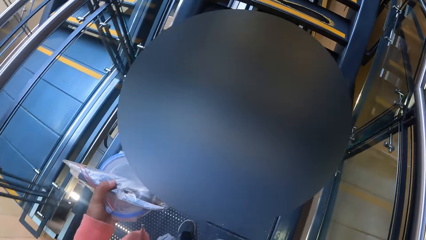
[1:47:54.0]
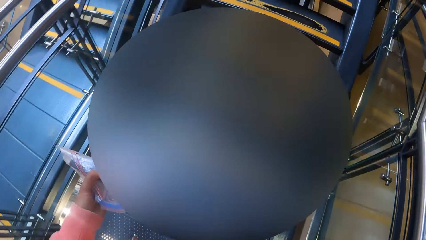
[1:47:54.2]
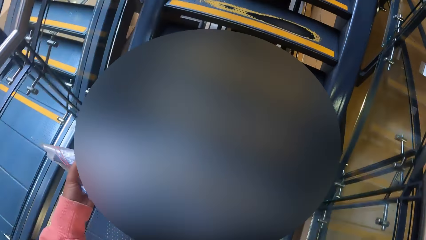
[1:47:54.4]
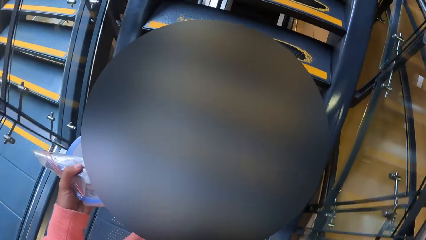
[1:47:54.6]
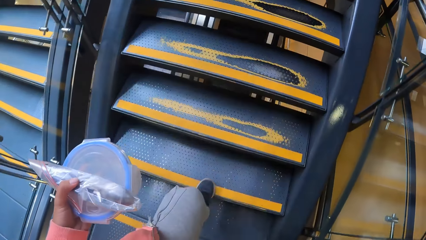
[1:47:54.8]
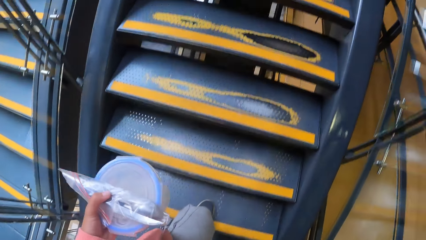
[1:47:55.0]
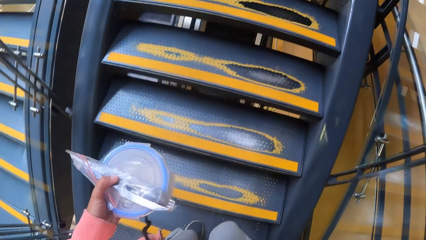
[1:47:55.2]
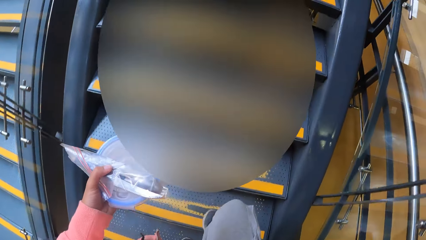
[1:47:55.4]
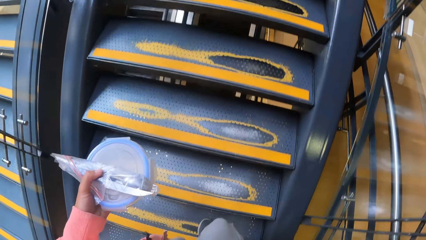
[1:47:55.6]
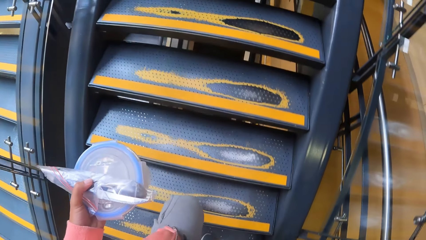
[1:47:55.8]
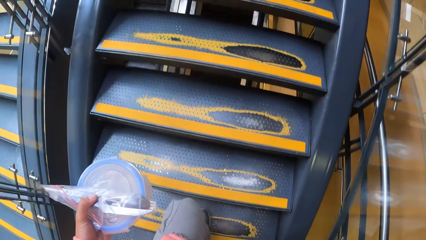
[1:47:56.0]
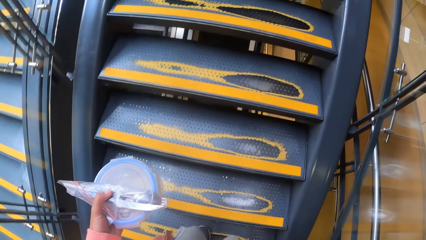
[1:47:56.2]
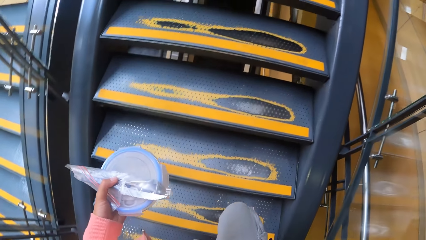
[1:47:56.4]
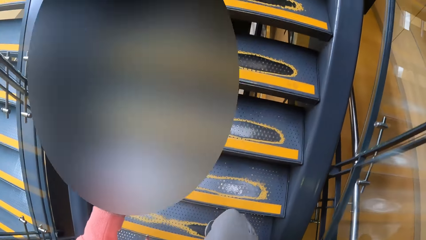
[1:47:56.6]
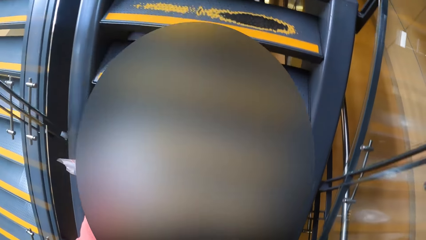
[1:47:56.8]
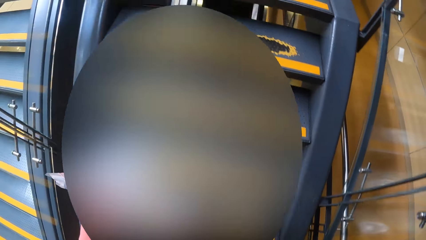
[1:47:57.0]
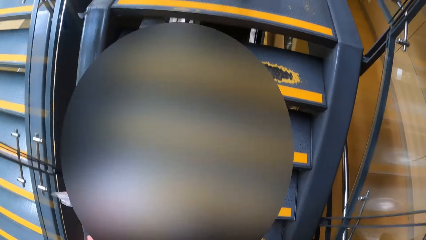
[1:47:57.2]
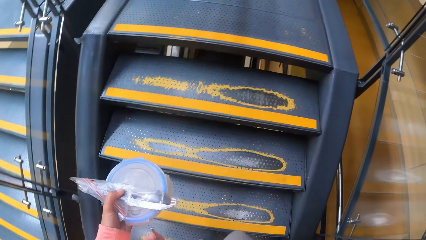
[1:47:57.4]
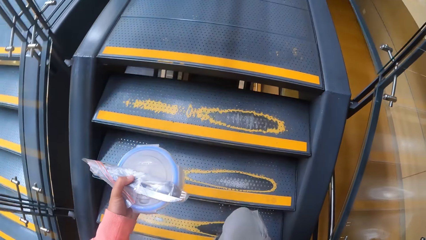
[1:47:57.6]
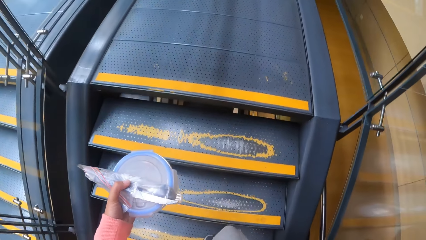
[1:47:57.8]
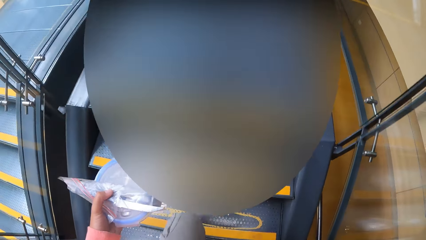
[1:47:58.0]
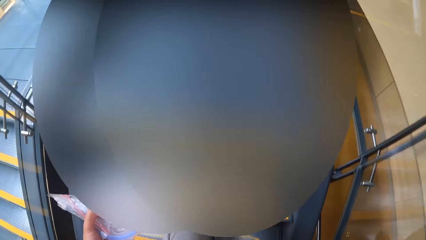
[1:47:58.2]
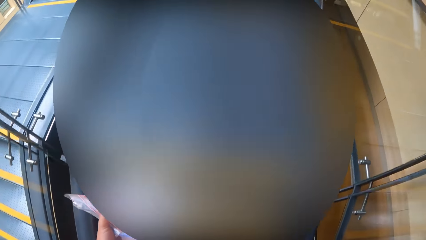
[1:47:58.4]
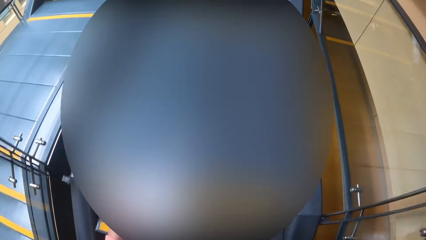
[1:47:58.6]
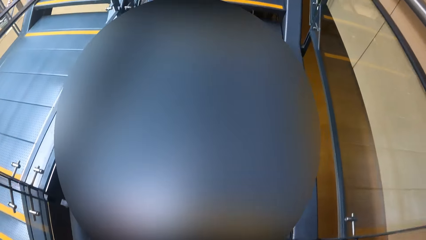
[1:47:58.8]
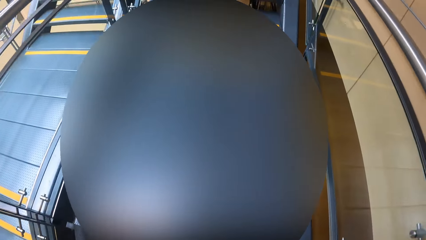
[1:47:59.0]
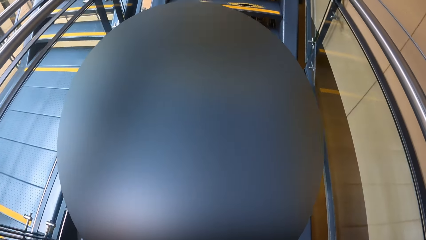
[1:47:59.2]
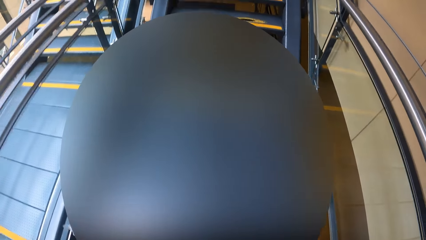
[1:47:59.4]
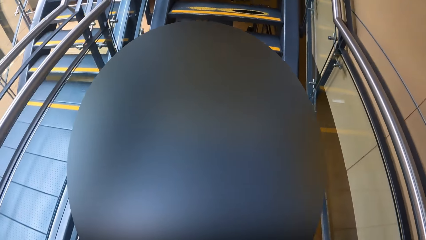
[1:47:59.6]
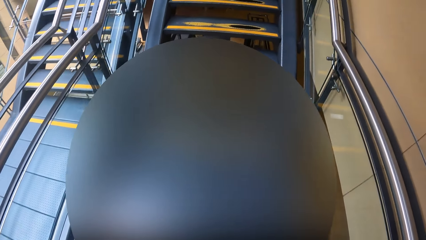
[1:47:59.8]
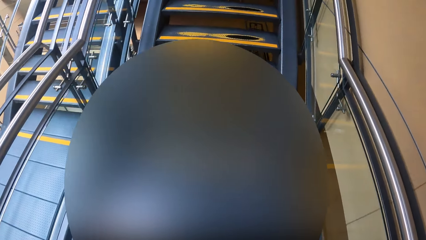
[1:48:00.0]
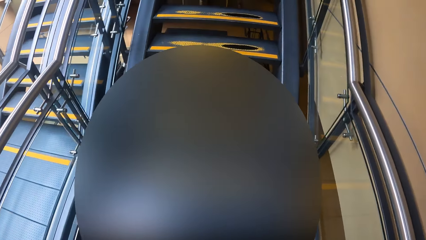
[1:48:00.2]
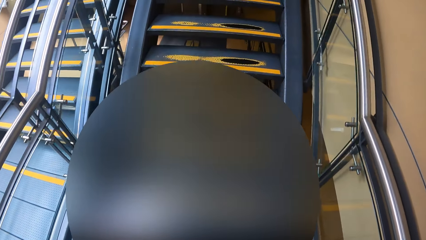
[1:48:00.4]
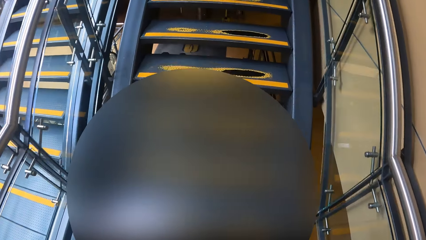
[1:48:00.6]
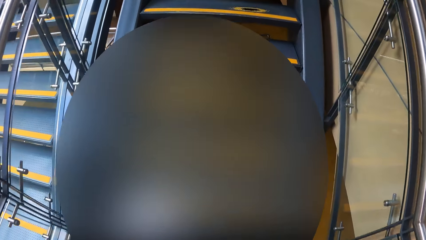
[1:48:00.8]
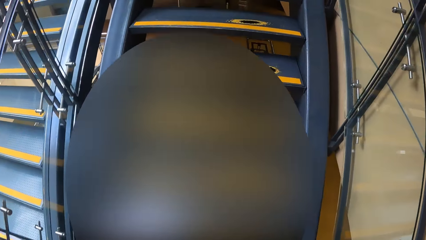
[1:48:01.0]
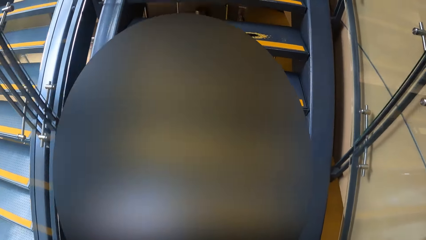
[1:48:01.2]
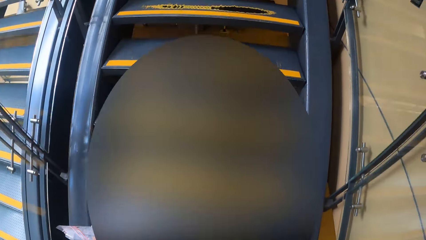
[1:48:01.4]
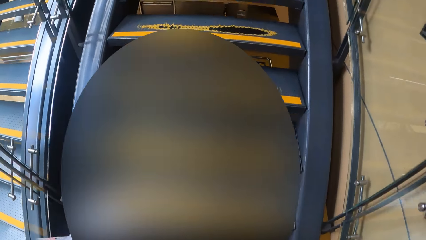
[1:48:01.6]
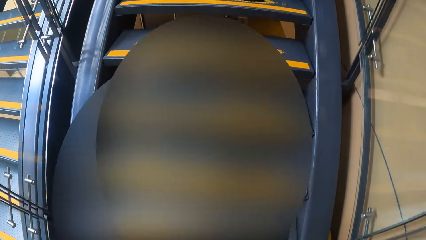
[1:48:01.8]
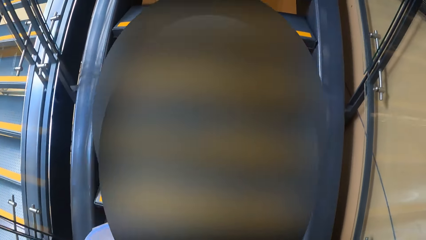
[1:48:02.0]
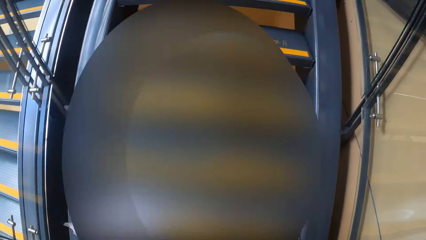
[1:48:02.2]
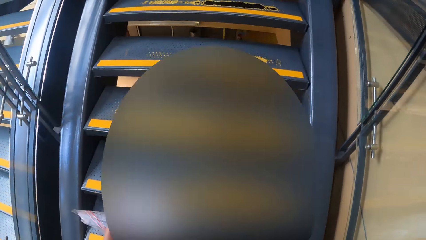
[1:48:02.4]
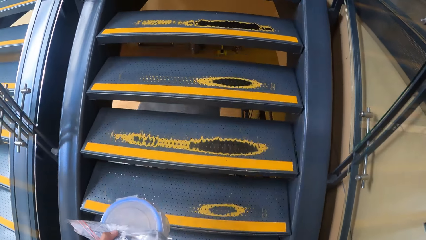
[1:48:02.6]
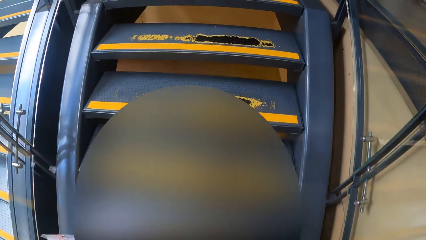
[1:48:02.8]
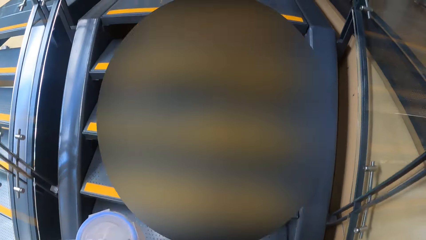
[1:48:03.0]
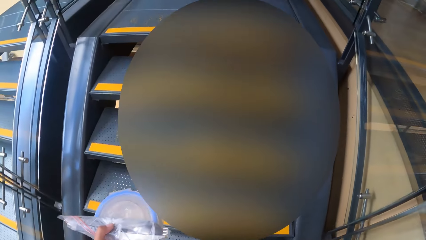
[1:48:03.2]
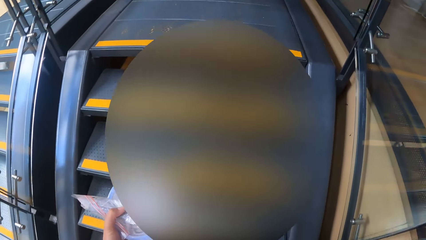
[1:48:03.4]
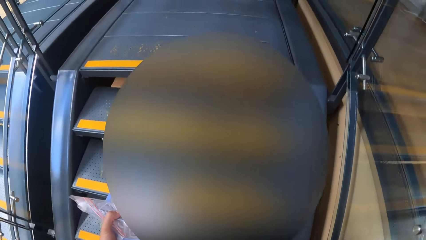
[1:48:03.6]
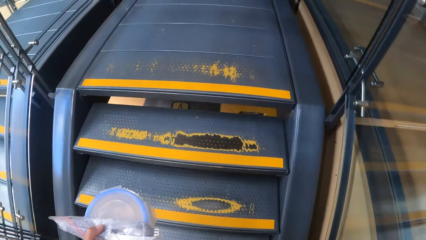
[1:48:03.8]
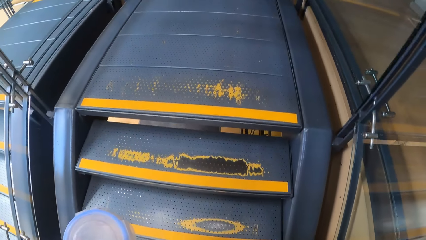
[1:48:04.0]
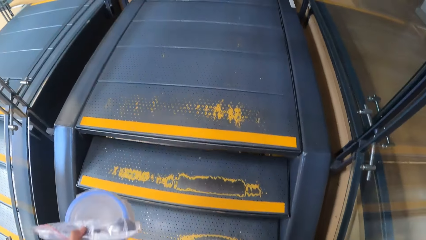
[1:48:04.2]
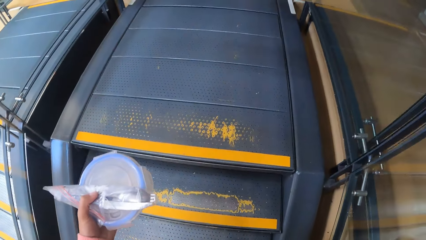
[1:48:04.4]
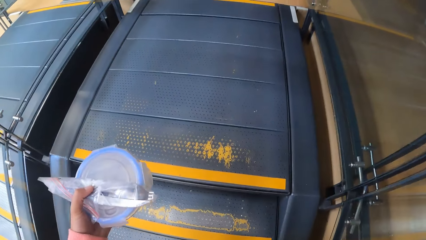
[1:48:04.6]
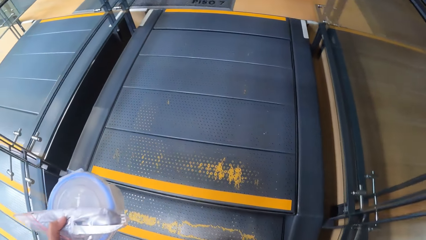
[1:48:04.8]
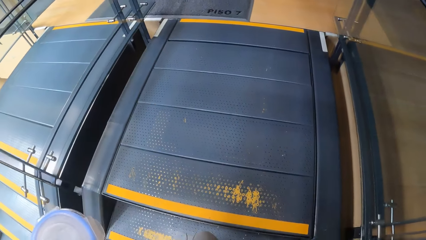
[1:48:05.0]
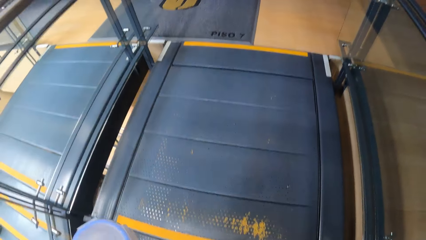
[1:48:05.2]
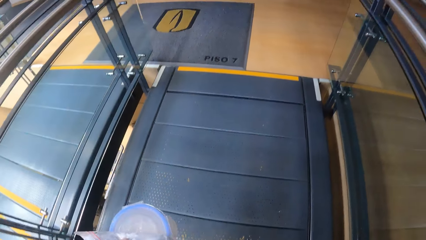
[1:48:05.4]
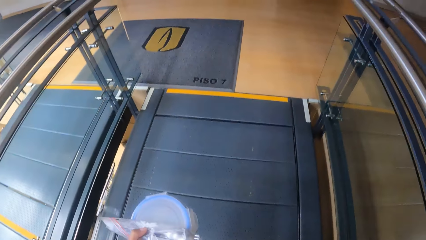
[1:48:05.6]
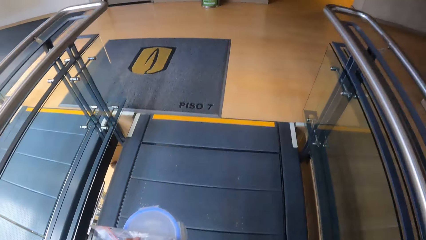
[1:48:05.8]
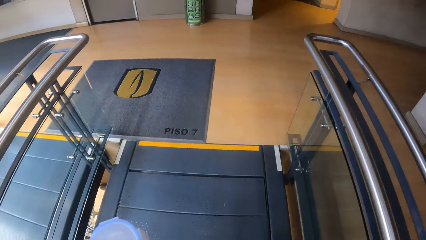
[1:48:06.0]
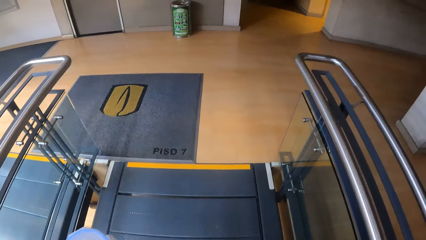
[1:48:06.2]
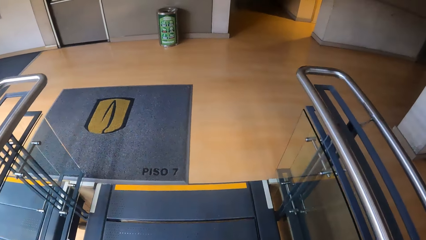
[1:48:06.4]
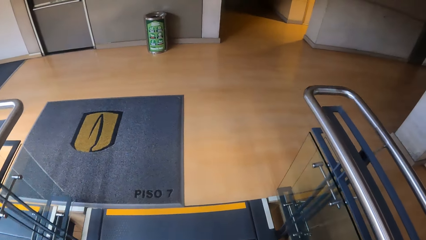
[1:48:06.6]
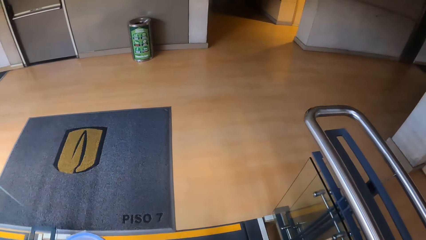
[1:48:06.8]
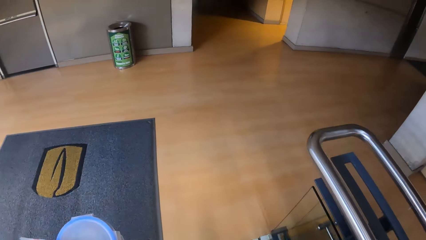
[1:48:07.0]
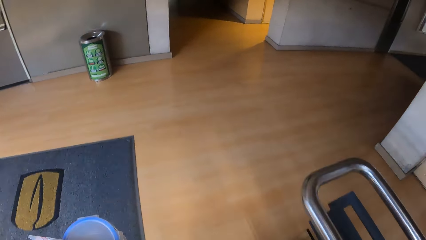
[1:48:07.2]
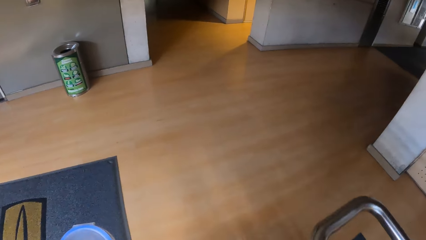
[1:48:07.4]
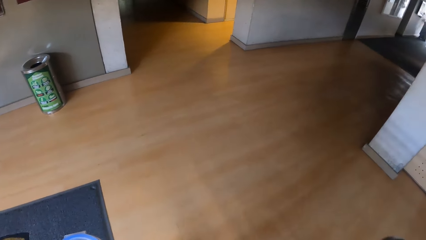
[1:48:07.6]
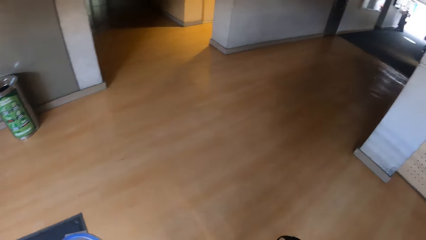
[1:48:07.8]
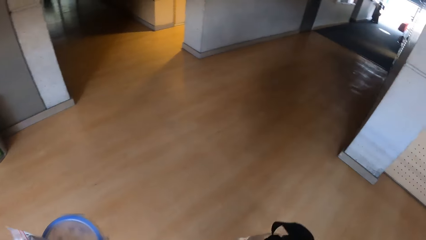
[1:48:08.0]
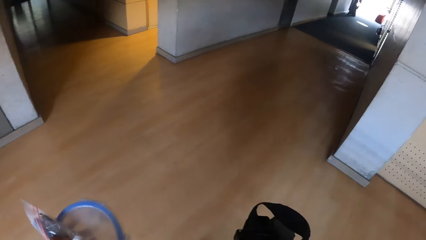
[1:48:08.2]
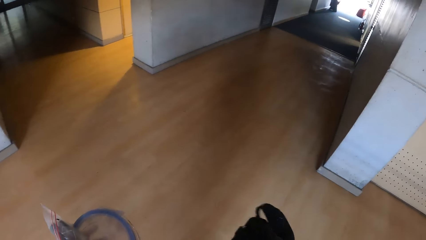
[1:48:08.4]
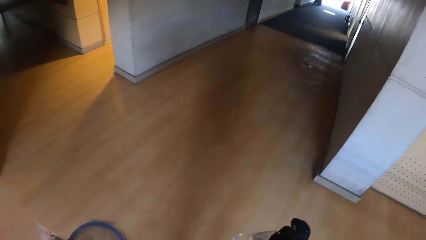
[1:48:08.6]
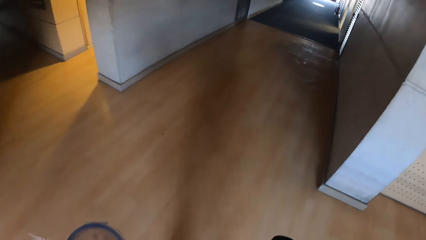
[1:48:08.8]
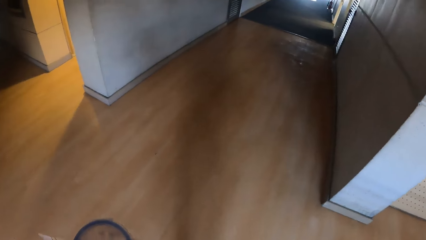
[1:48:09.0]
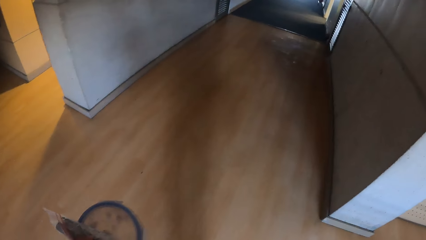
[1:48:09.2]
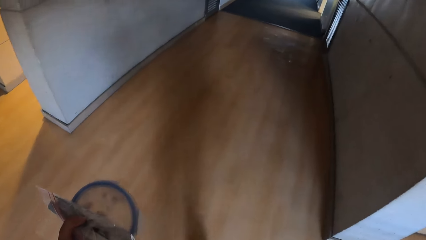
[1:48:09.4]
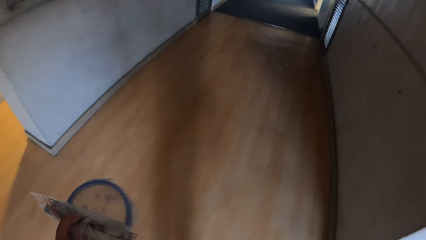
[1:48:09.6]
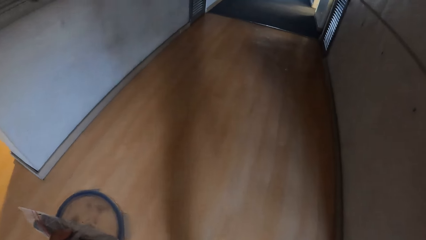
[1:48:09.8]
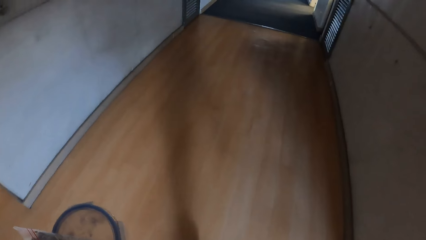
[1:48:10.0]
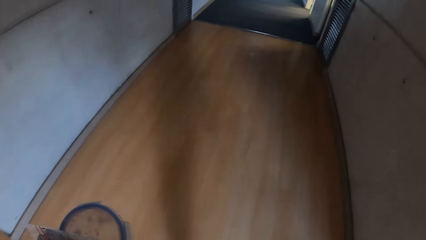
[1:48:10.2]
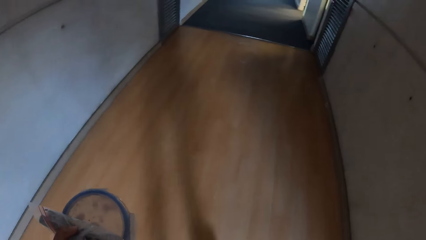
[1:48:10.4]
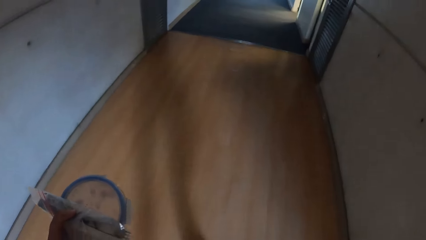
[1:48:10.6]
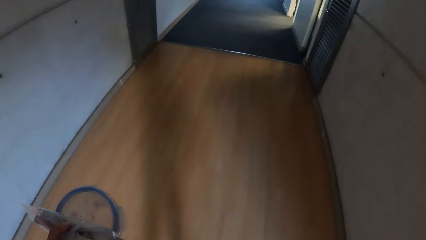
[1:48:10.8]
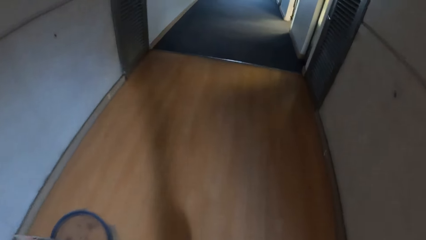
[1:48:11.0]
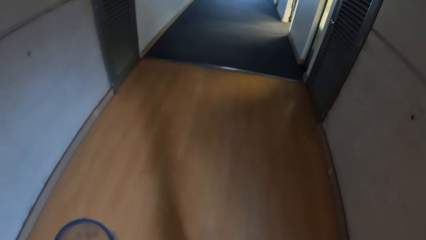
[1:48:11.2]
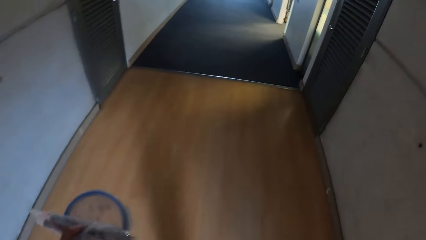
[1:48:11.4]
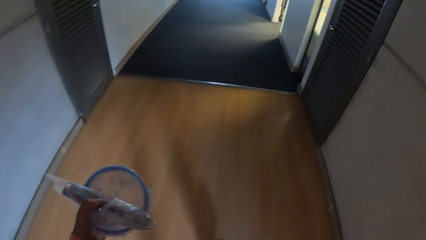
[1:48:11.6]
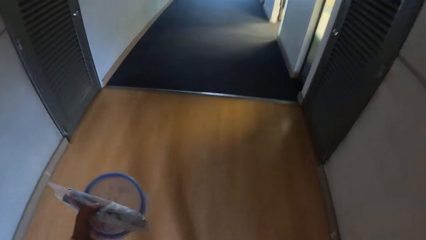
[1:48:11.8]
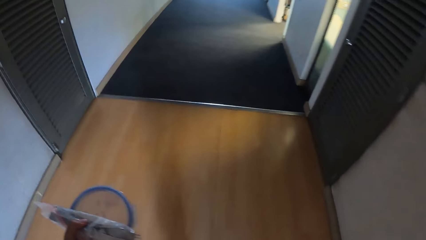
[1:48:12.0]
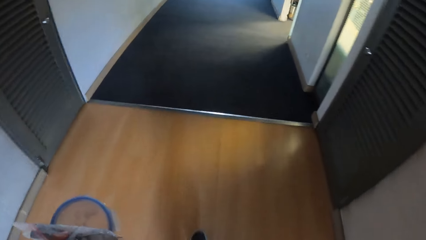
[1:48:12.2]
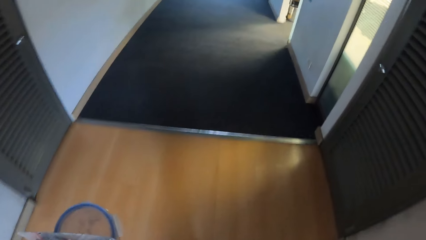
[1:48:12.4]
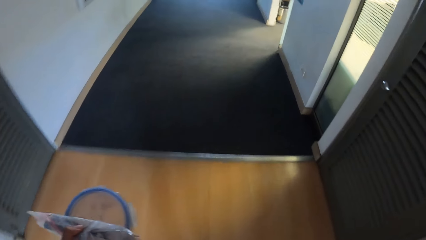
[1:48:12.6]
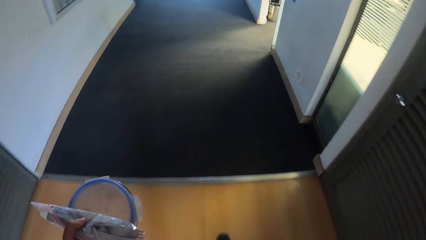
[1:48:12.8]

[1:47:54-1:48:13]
The camera wearer walks up a flight of stairs. They walk into a hallway.
